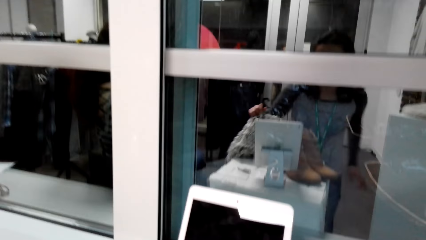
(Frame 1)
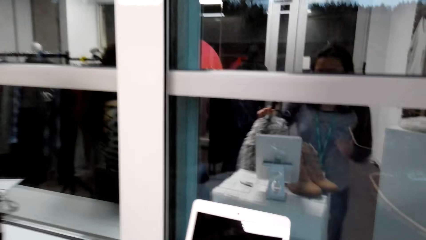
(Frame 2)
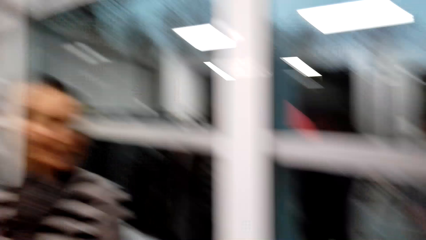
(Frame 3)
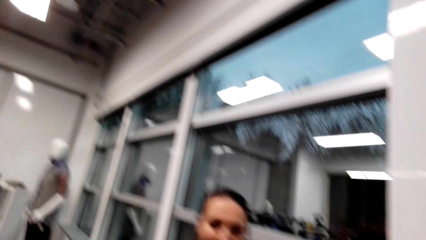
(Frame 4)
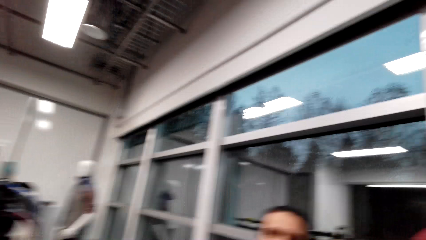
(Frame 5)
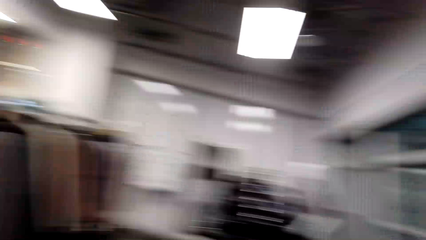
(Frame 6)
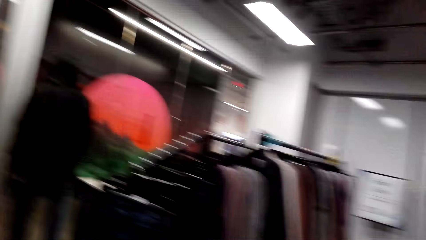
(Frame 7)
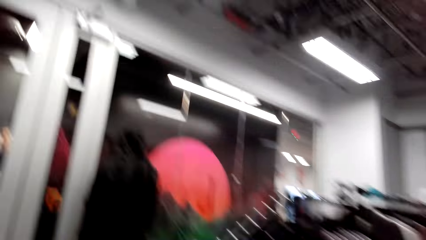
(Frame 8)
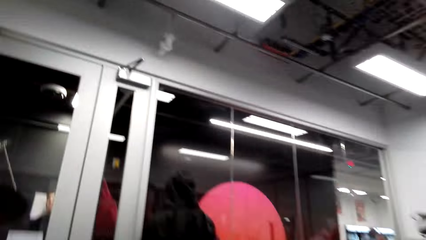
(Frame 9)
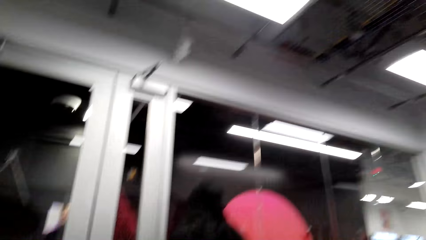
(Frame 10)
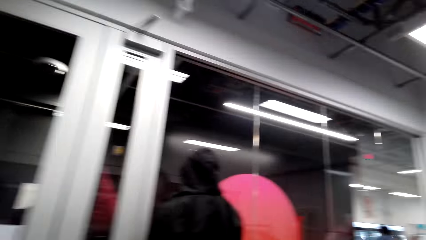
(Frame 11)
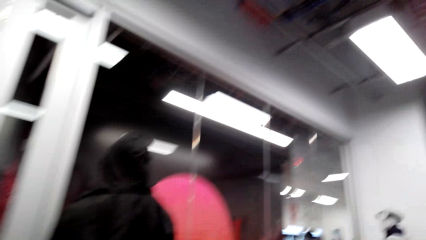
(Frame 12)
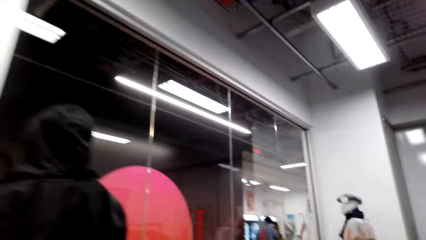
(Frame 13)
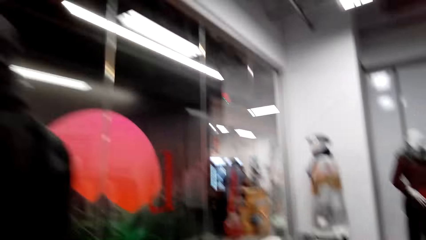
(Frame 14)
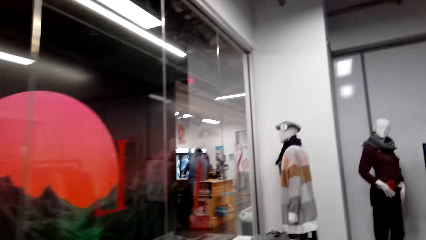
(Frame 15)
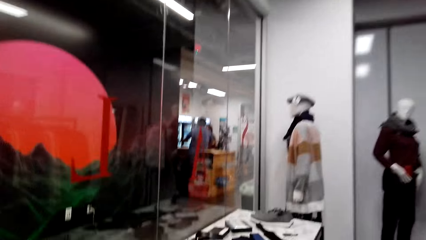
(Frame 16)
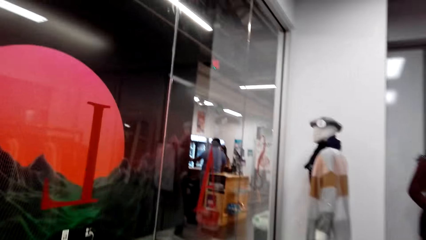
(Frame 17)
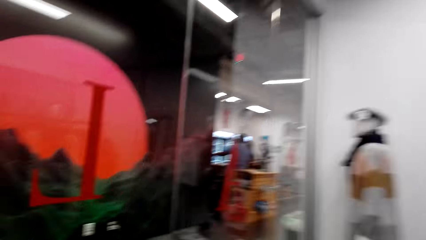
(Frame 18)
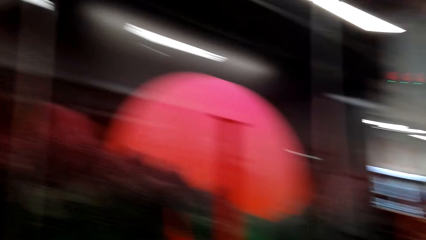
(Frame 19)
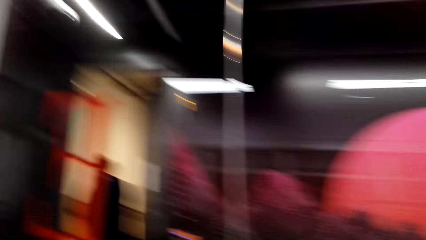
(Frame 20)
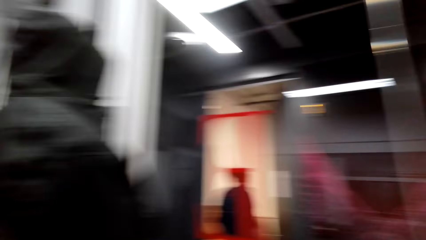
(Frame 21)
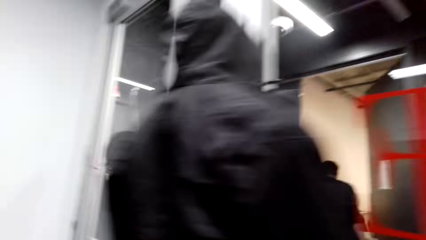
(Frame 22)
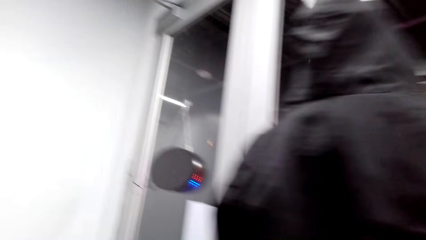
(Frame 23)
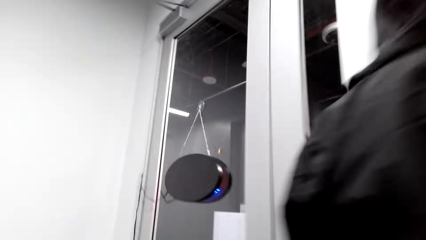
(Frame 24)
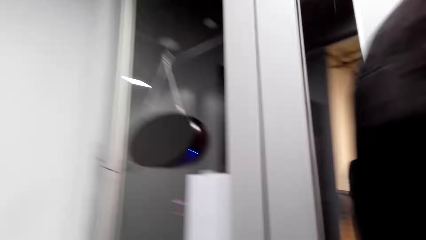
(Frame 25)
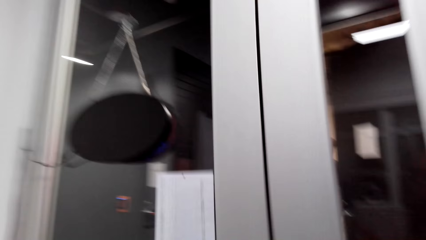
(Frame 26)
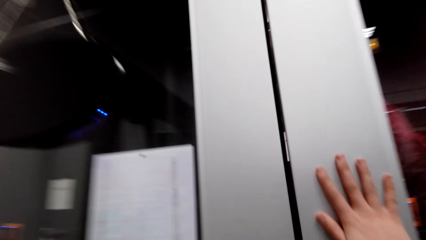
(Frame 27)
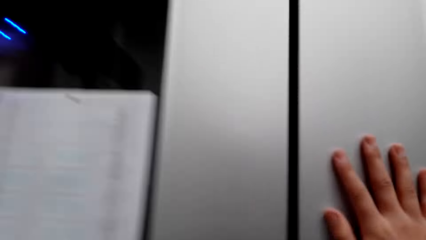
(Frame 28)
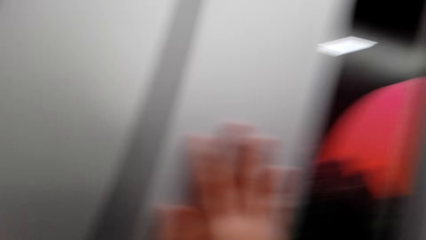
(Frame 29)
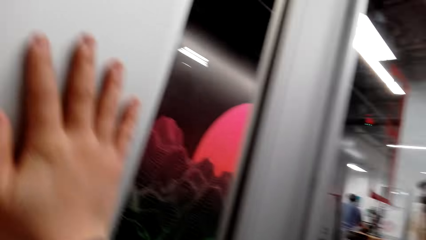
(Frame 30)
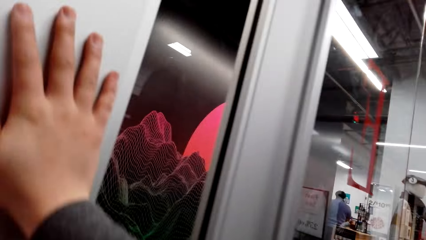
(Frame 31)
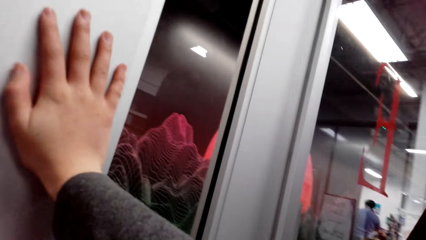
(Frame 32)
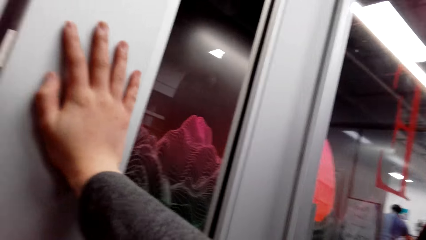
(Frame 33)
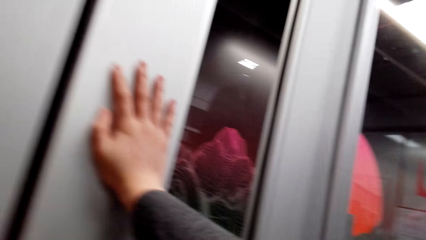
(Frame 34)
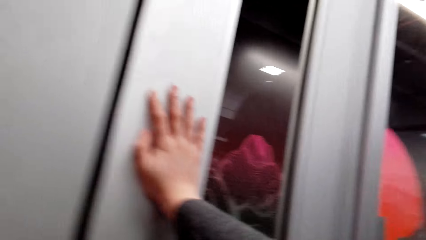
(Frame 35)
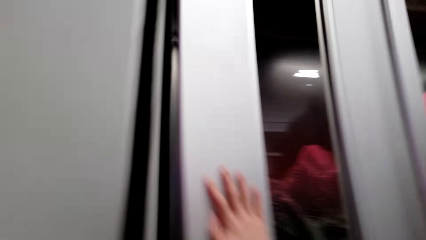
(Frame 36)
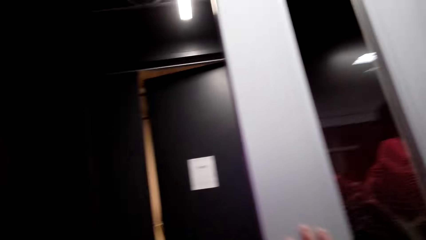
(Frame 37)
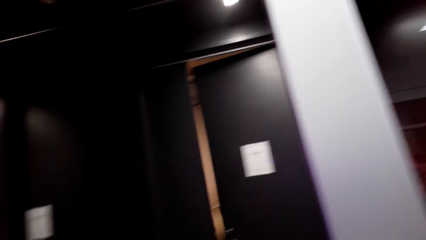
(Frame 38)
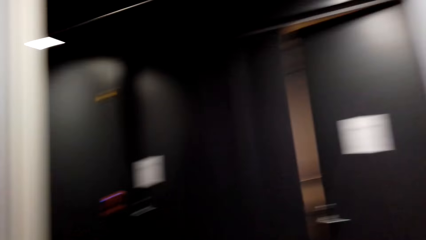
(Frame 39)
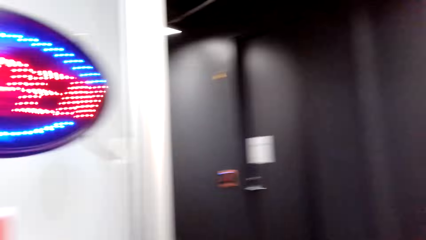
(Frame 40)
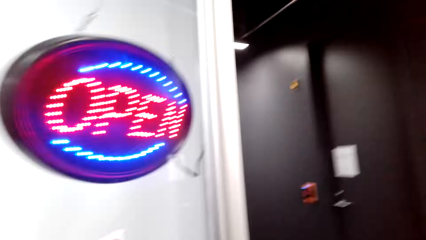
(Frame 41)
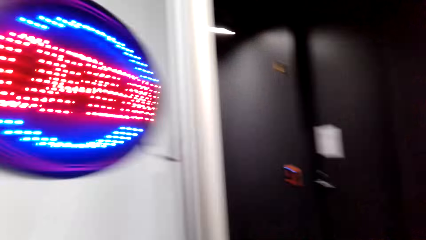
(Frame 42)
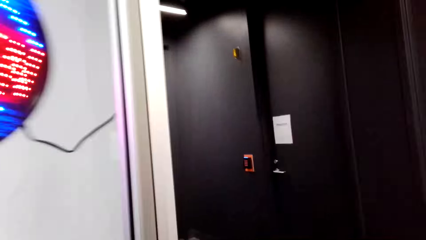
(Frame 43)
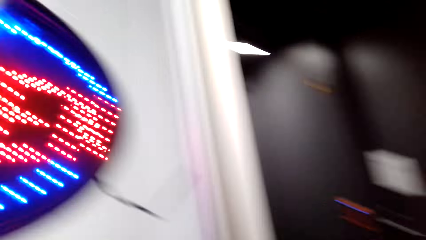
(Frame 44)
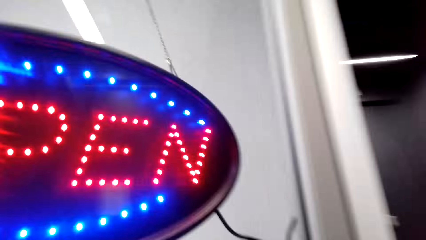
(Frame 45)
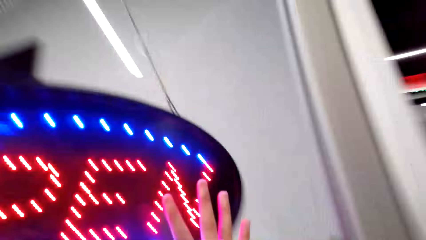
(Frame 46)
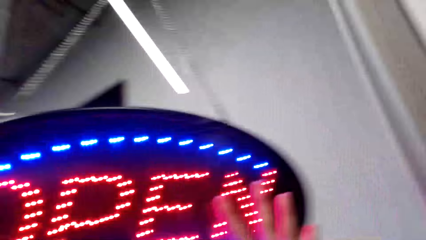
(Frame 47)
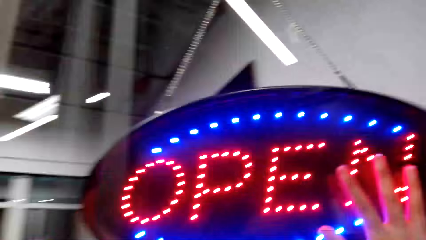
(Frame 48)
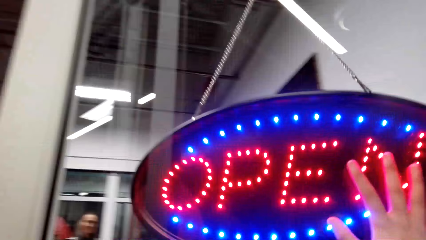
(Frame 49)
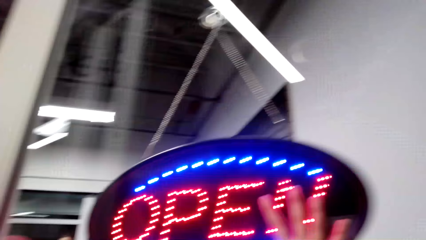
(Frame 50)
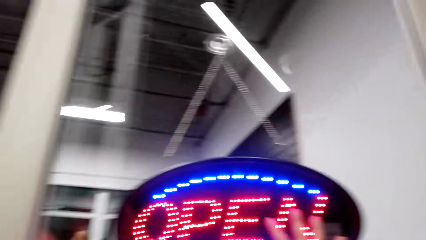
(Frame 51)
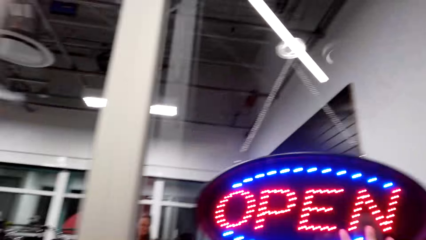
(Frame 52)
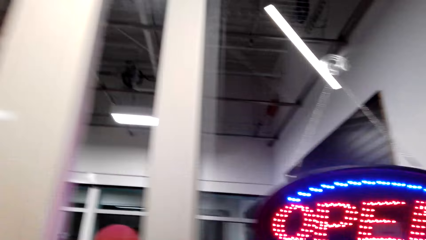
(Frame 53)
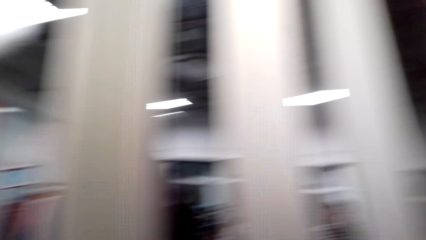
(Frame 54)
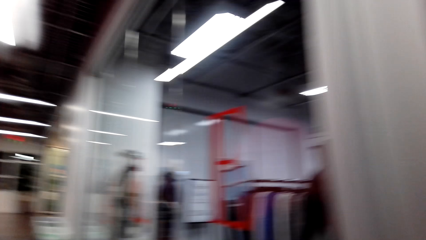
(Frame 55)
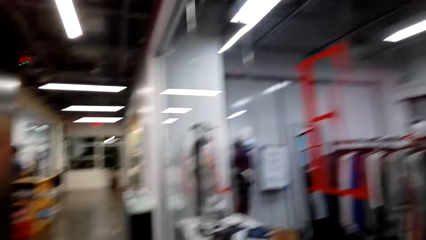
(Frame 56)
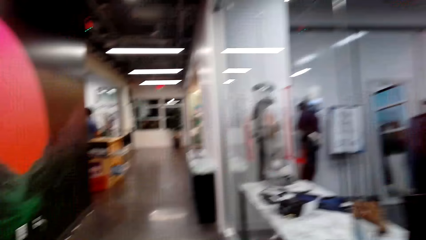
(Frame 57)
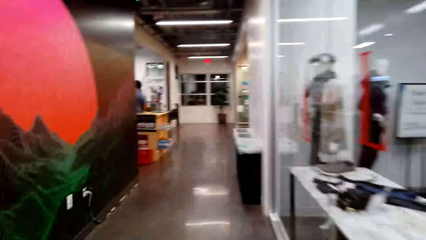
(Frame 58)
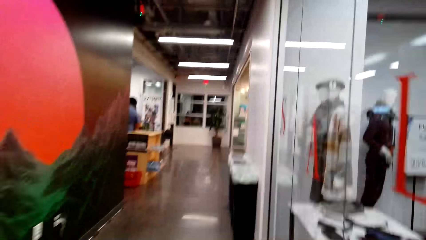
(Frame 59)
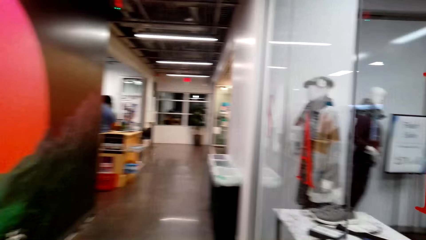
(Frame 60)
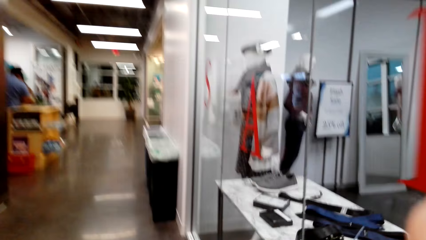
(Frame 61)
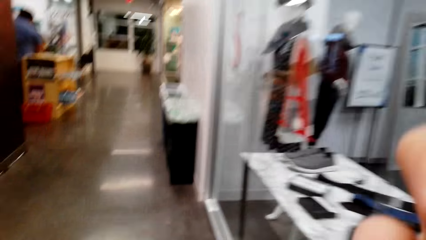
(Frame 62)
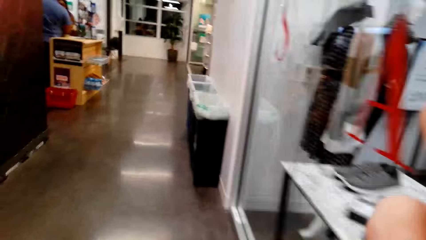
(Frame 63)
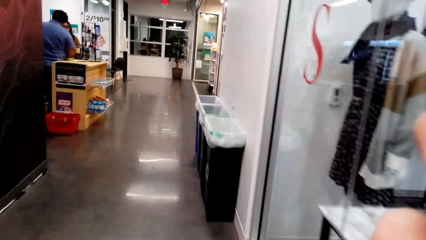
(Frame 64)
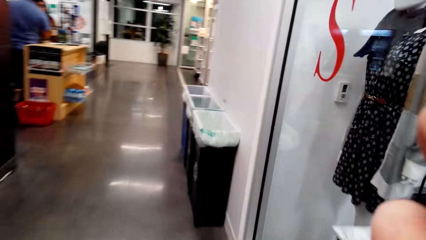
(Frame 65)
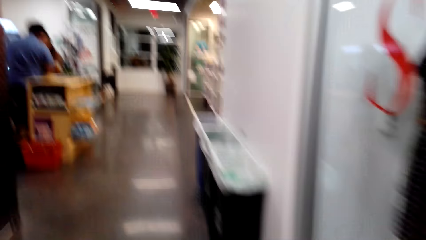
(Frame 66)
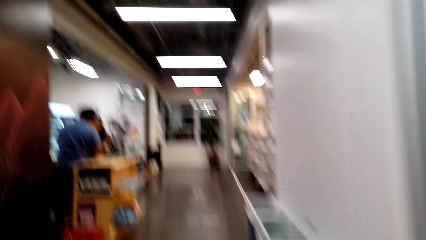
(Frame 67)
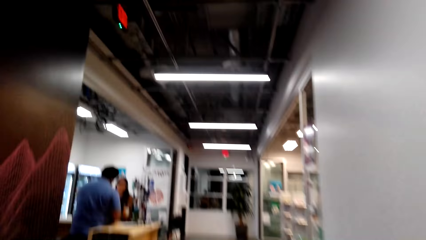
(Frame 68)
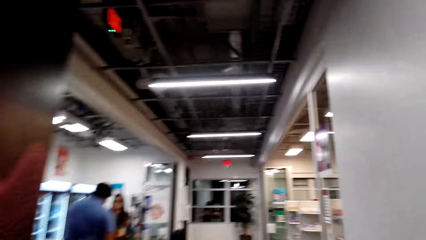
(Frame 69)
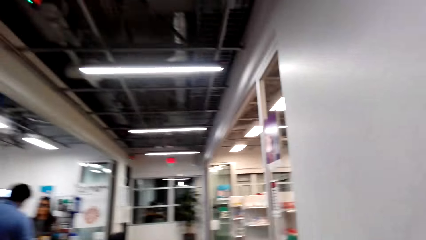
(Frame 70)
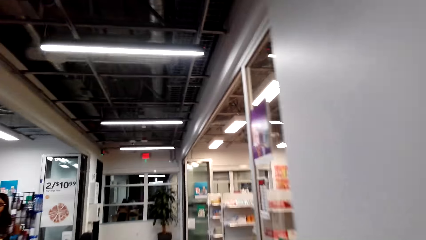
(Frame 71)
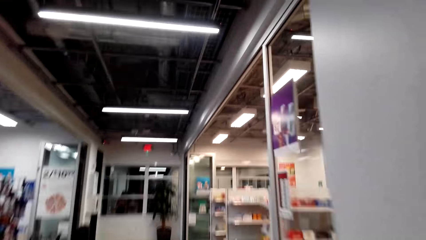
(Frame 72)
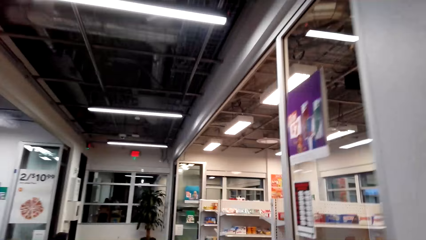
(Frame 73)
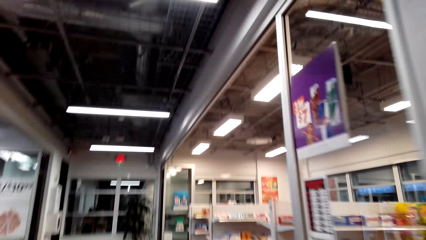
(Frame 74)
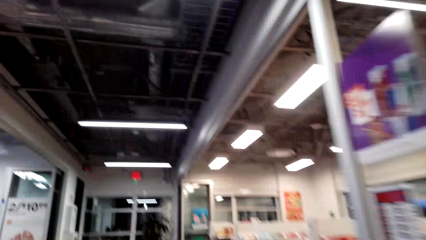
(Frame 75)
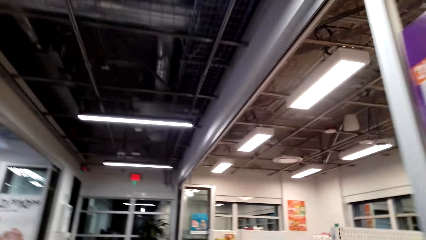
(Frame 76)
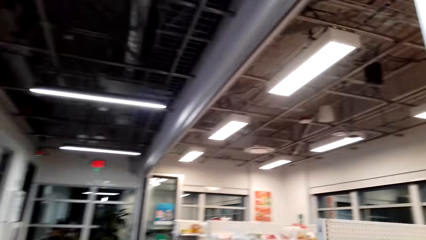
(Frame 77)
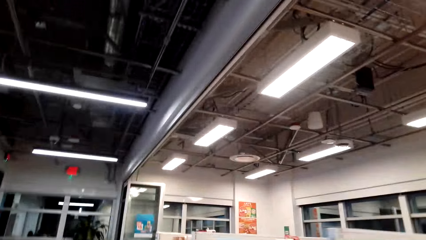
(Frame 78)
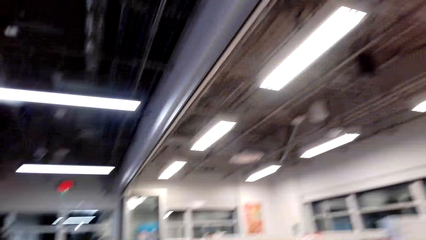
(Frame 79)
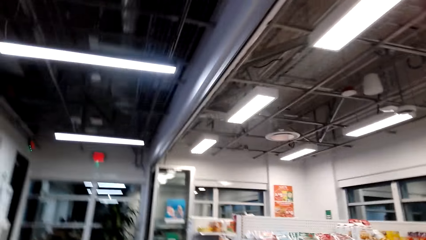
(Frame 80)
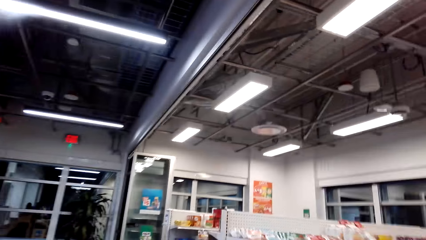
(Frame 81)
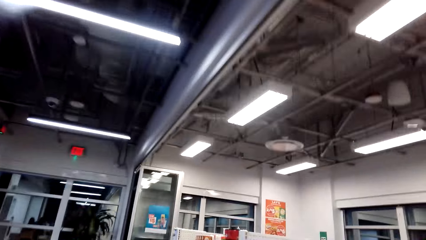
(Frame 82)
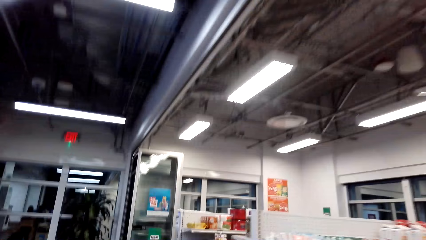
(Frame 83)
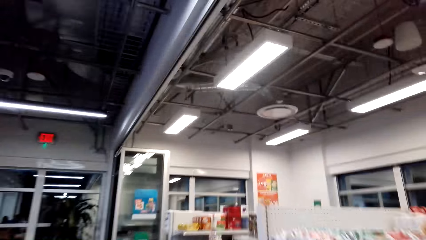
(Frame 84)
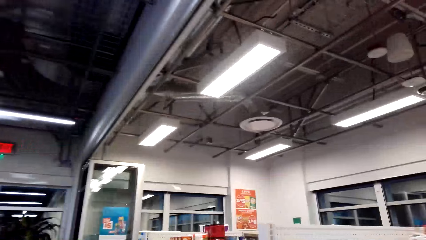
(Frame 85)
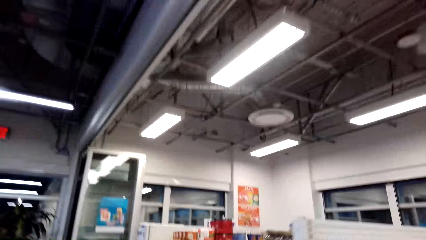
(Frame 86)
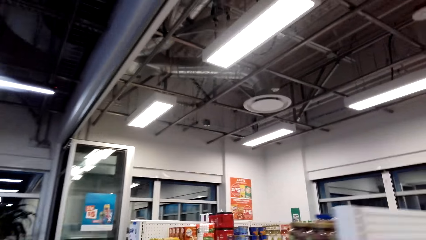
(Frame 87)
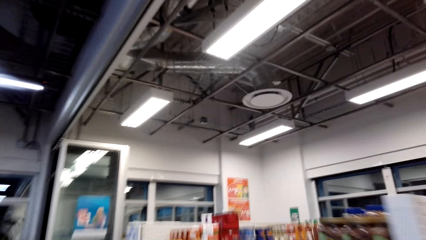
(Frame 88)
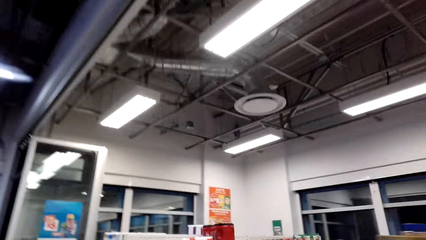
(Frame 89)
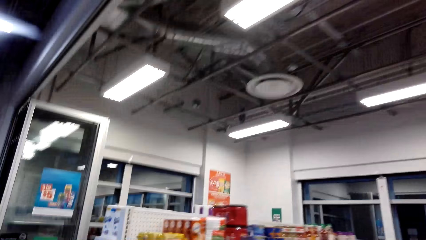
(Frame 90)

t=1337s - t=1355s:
The camera wearer picks up a cloth from the table. She walks around a supermarket. She opens a door with her hand. She looks around the supermarket and walks around the supermarket.
